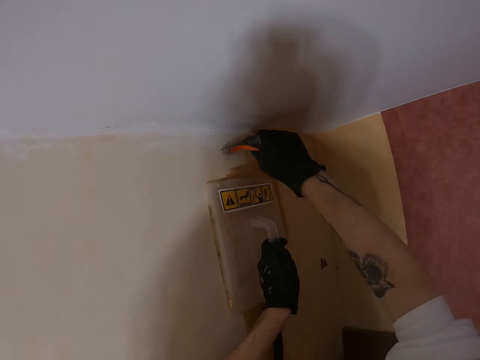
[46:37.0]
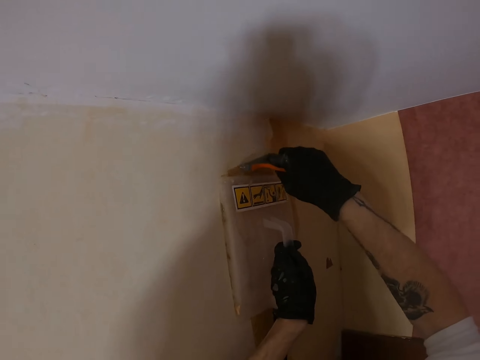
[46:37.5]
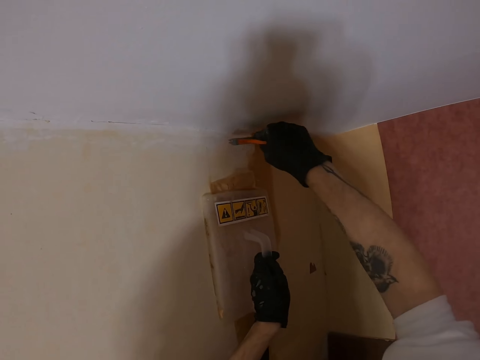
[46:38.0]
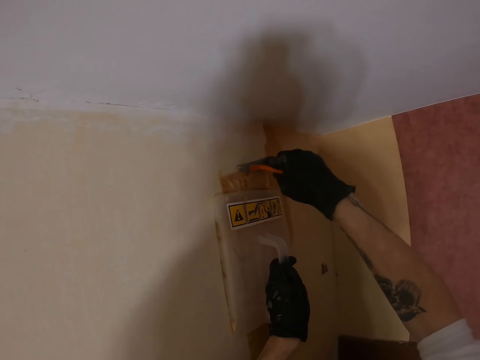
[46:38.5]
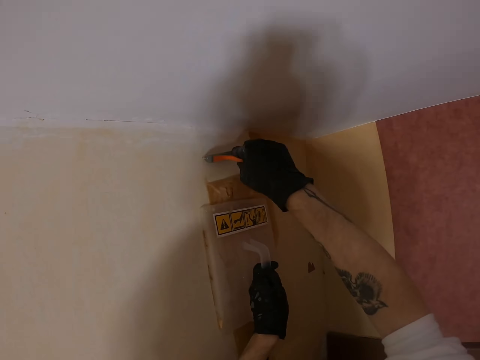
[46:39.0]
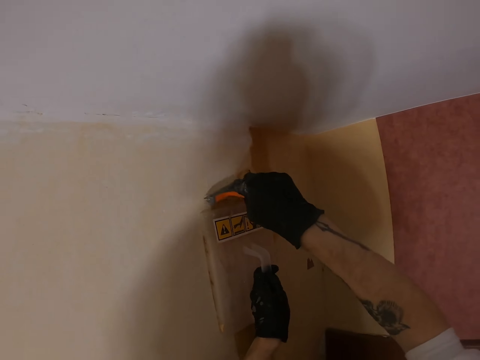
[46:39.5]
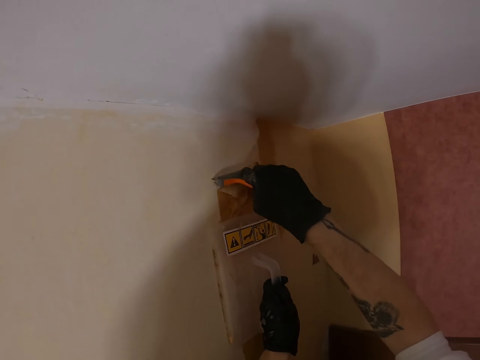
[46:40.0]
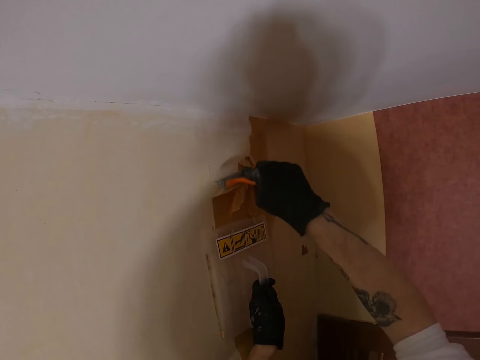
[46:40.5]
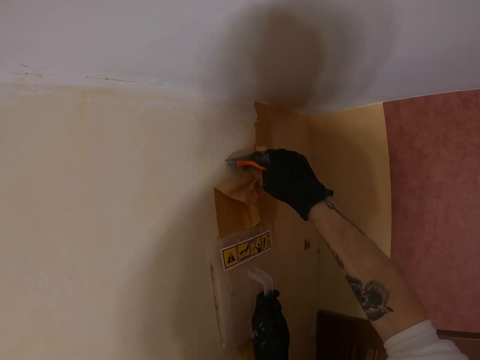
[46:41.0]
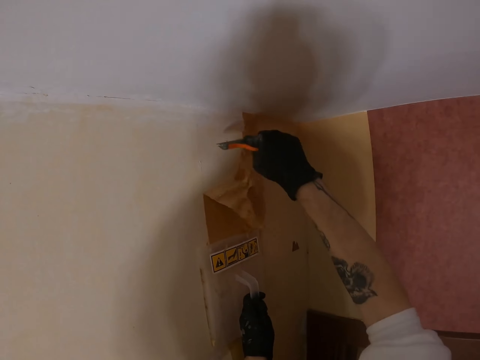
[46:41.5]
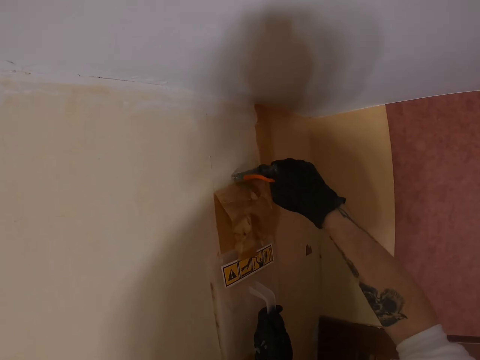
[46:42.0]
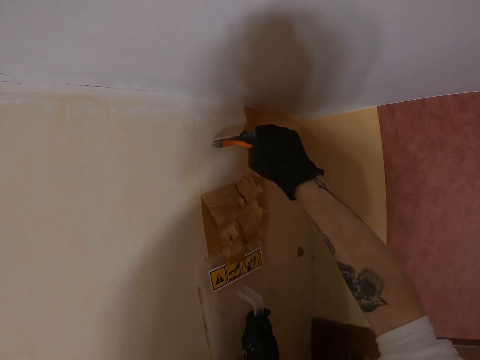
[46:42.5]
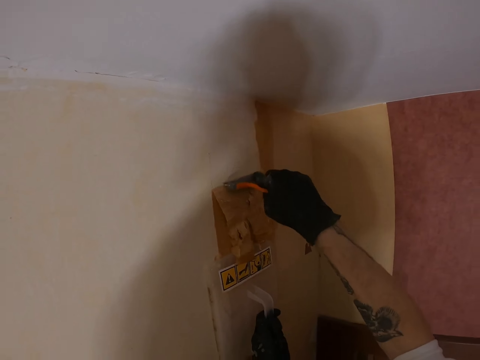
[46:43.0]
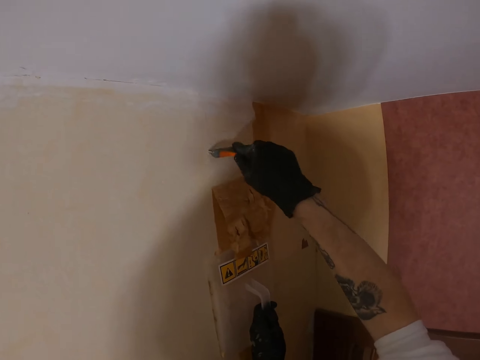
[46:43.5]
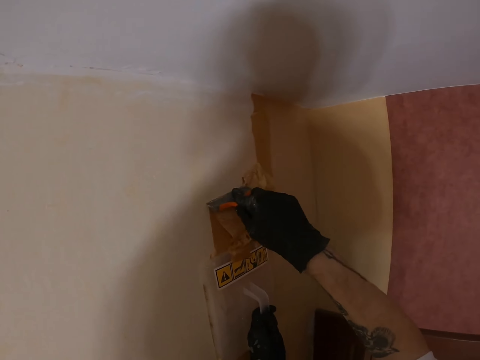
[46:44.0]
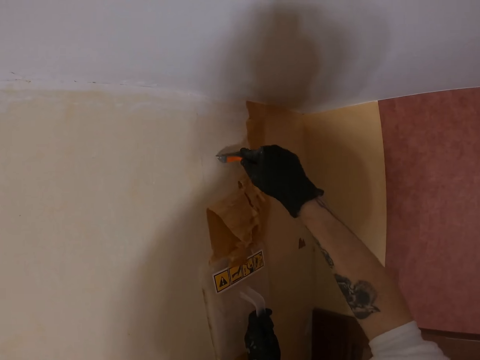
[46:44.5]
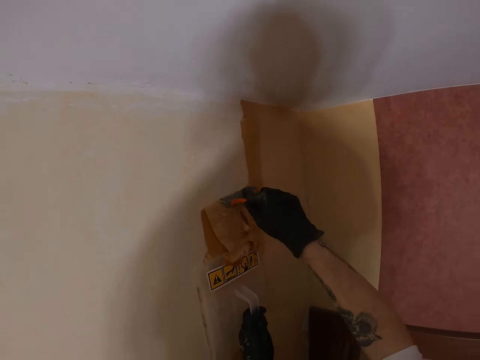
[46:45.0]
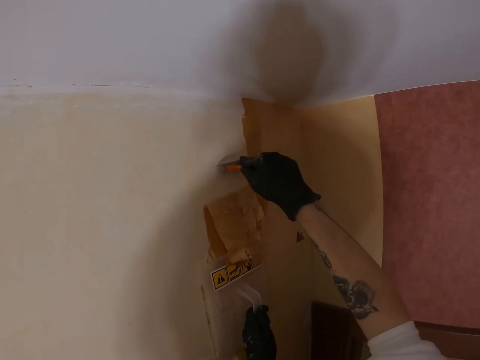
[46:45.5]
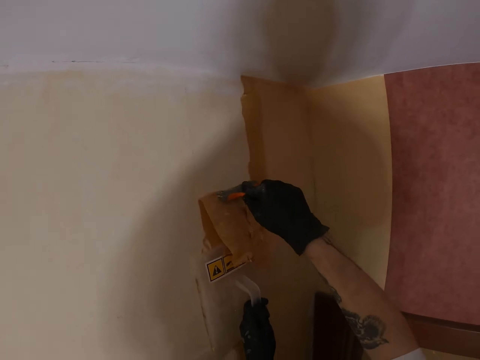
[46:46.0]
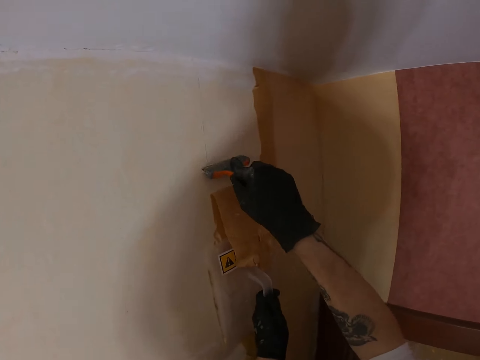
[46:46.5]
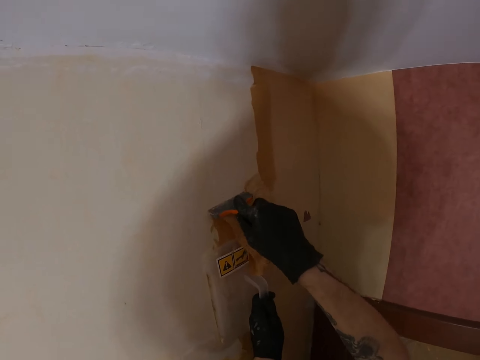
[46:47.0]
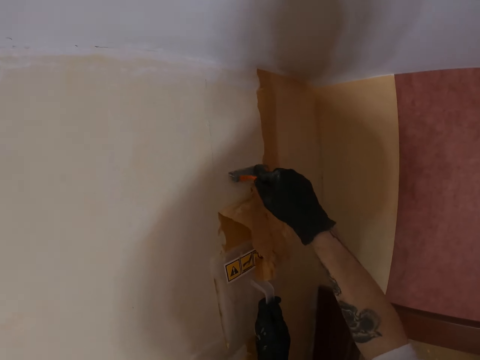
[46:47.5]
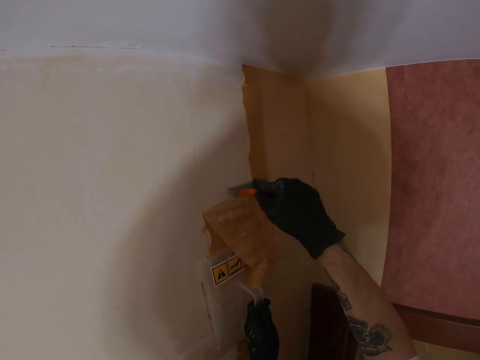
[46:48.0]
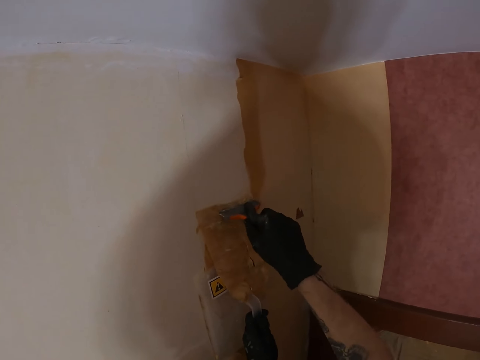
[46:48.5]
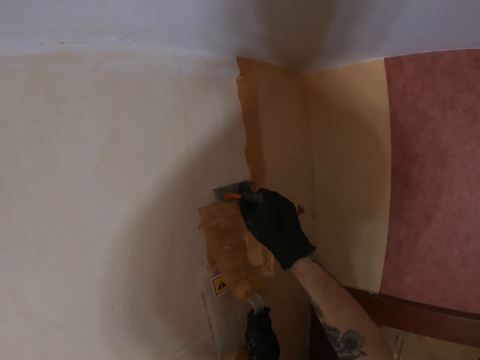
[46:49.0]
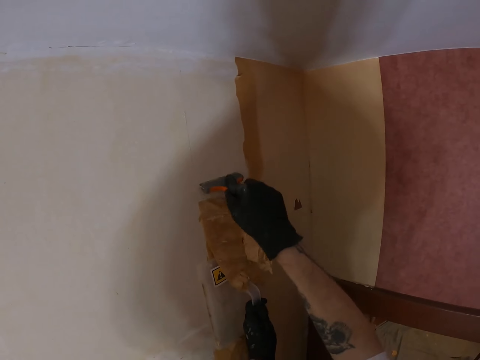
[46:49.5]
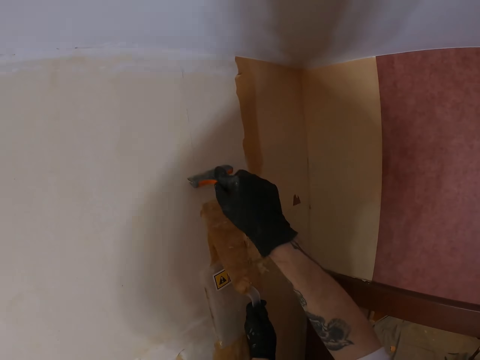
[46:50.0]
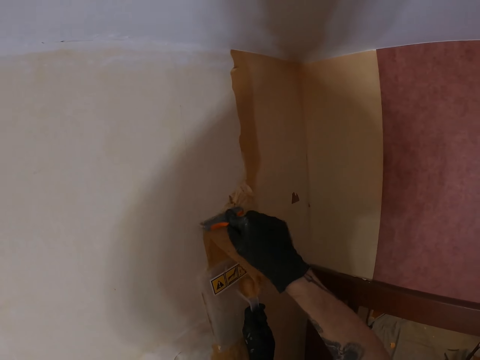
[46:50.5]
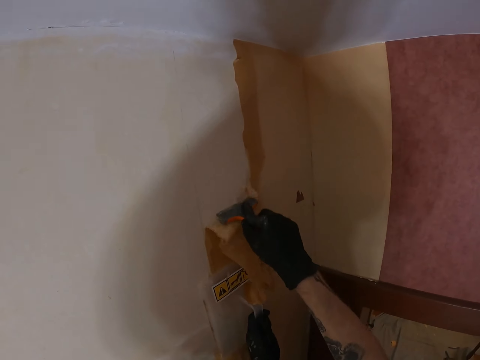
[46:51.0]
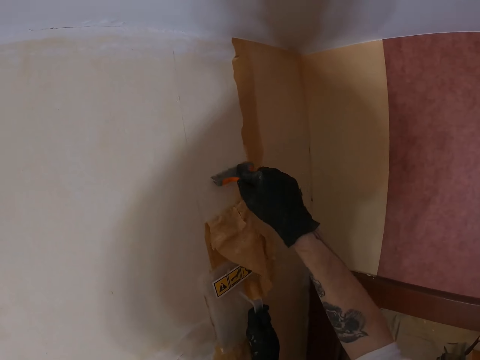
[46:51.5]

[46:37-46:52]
The camera wearer removes the wallpaper with a putty knife.

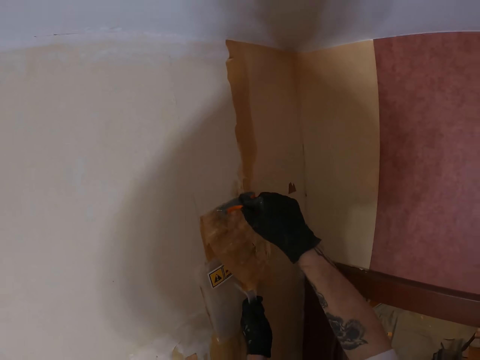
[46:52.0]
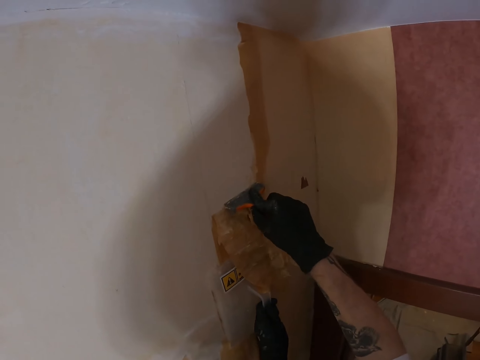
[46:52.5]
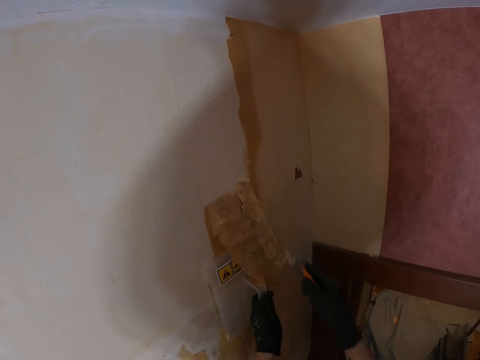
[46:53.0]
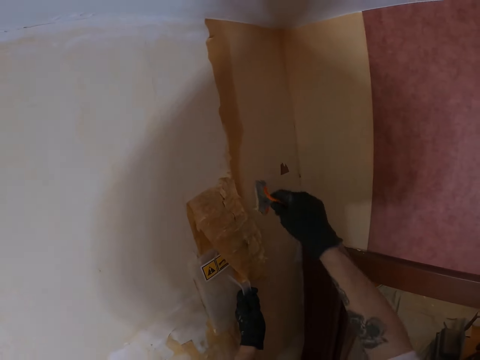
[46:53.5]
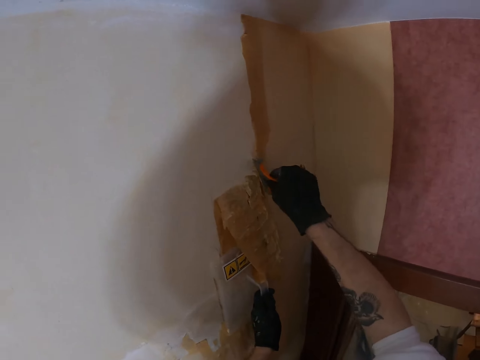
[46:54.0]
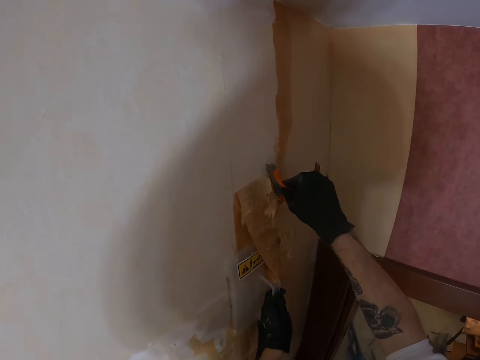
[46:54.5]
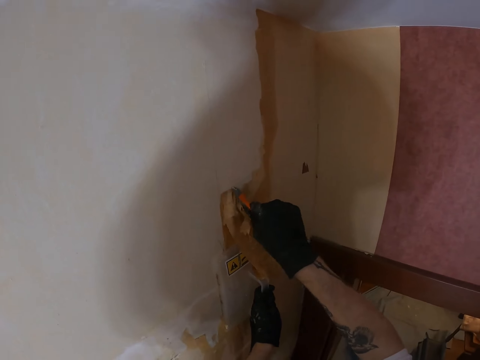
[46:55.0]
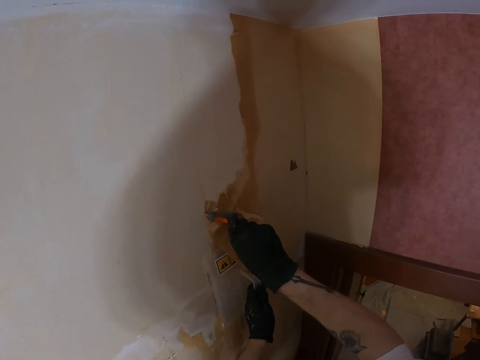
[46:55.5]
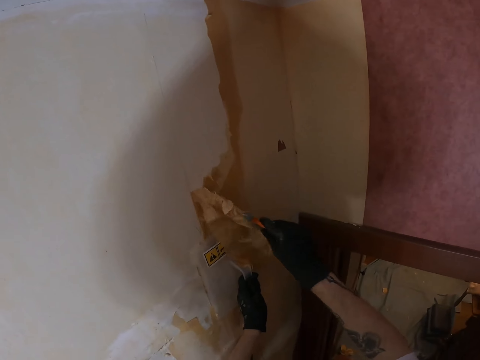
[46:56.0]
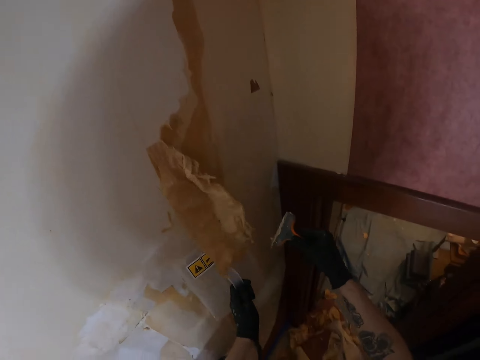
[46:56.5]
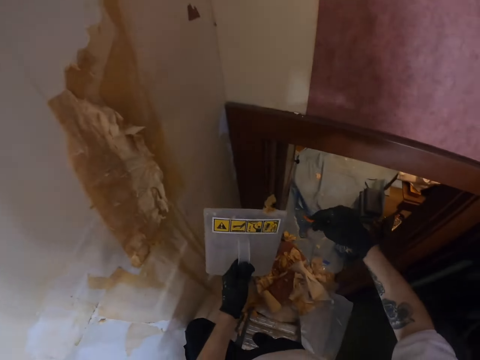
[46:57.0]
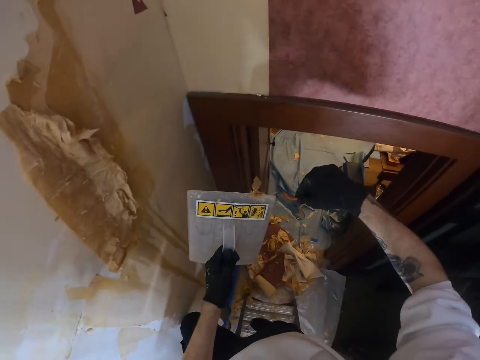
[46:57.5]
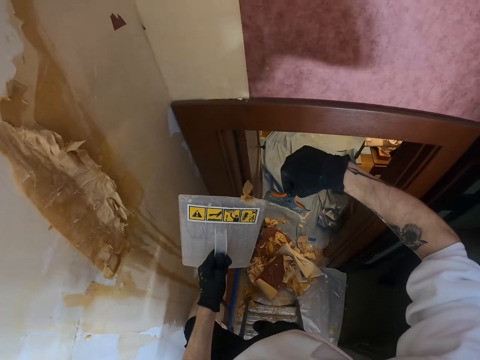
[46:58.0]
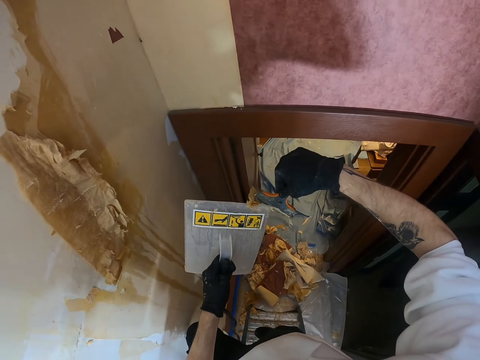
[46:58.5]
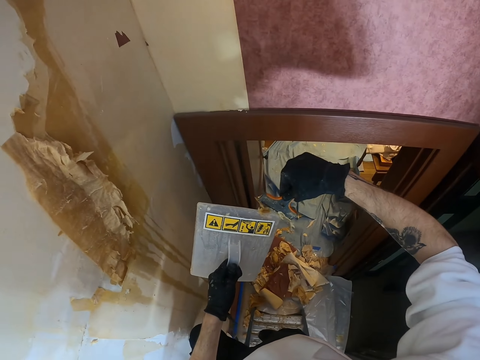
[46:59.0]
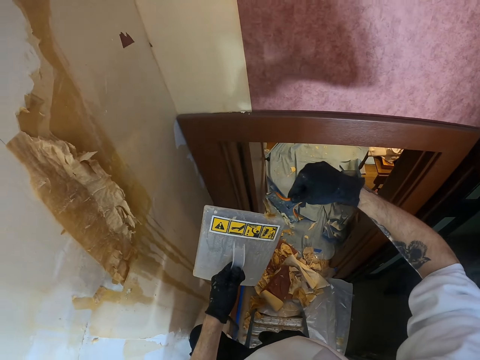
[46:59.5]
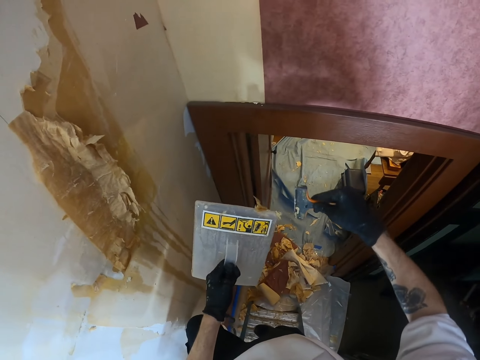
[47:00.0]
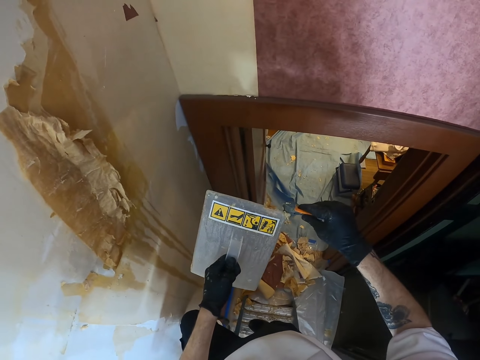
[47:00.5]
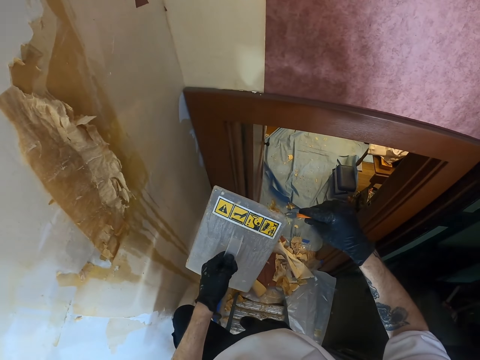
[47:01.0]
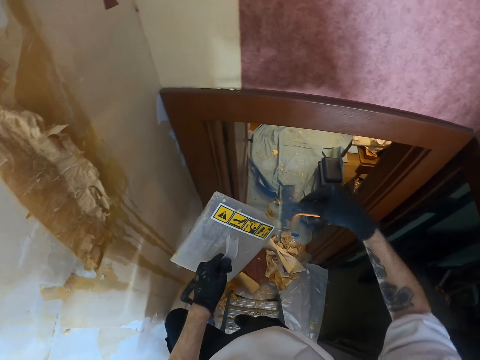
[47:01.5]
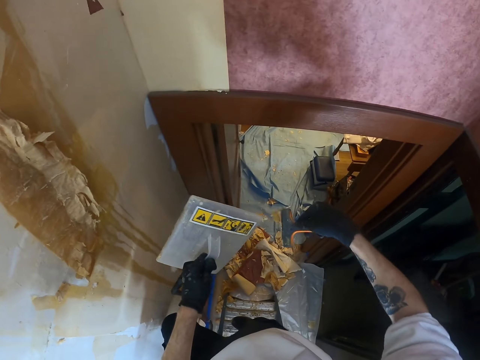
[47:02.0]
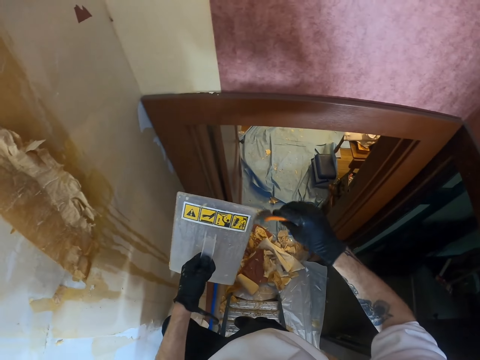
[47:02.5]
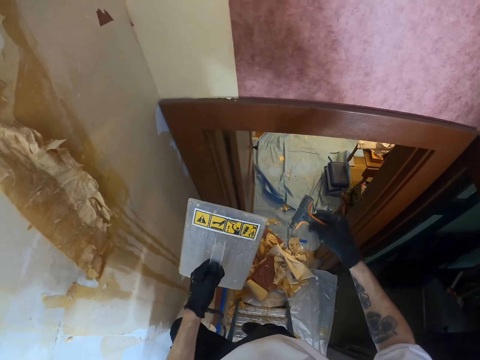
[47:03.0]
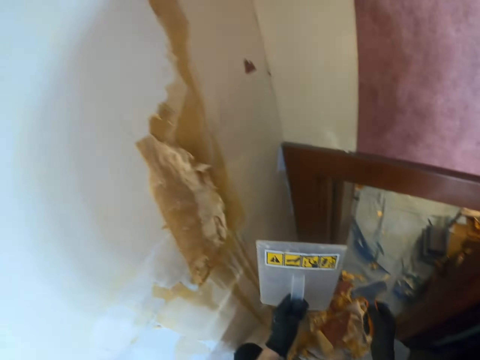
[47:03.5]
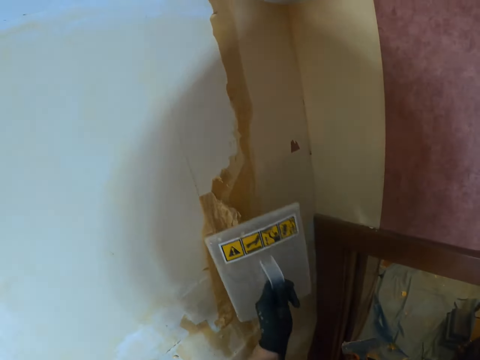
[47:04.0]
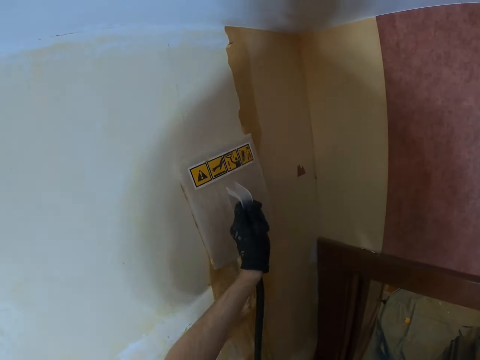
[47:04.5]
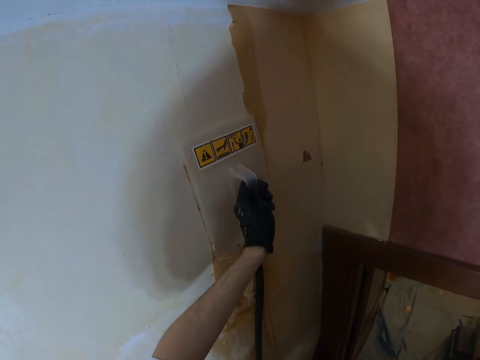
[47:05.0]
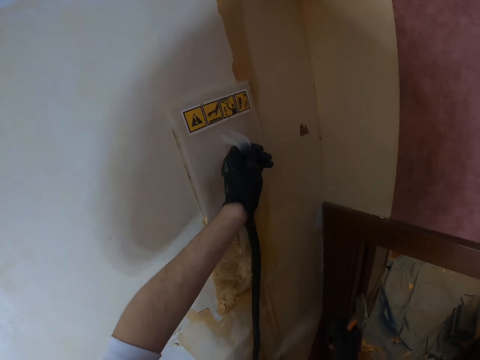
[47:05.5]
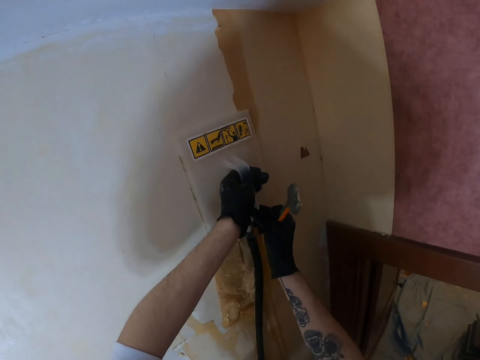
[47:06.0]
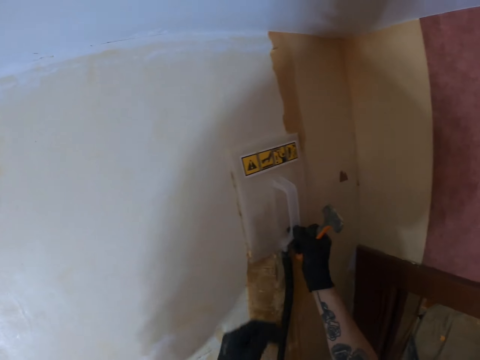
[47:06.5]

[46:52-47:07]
The camera wearer removes the wallpaper with a scraper or putty knife. They remove the wallpaper from the putty knife with a steamer. They look around. They place the steamer on the wall. They soften the glue with the wallpaper steamer.
